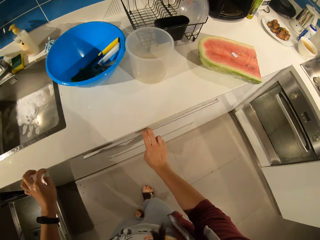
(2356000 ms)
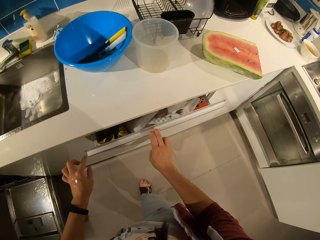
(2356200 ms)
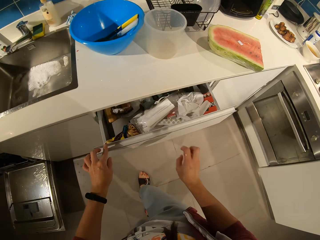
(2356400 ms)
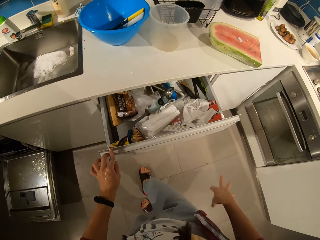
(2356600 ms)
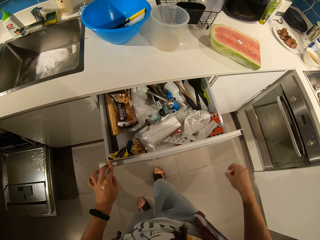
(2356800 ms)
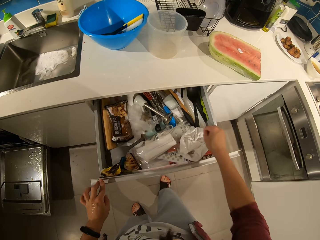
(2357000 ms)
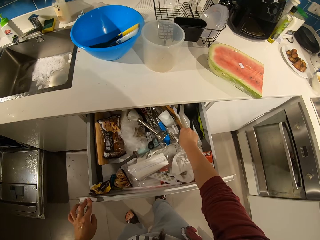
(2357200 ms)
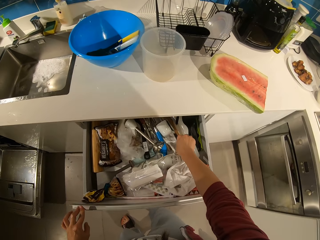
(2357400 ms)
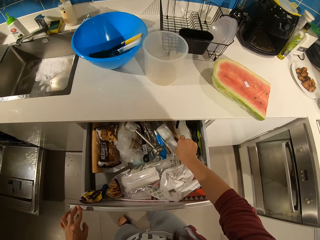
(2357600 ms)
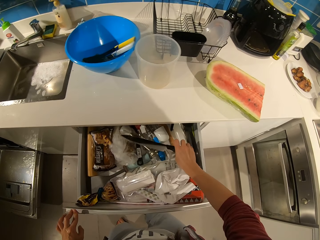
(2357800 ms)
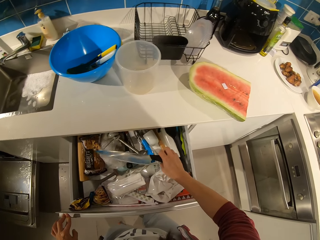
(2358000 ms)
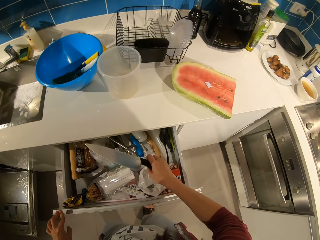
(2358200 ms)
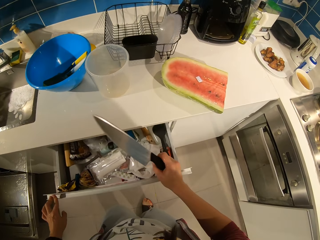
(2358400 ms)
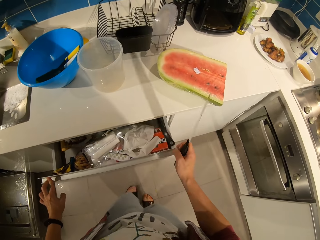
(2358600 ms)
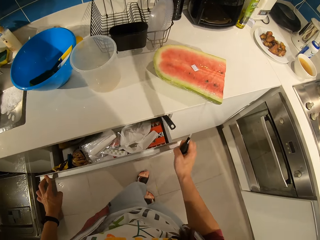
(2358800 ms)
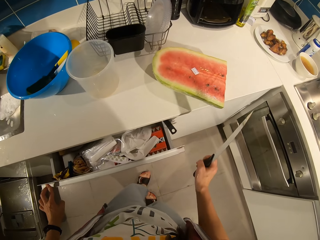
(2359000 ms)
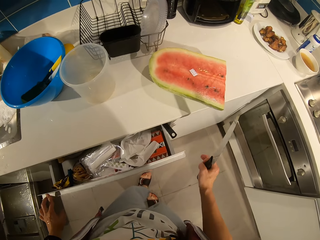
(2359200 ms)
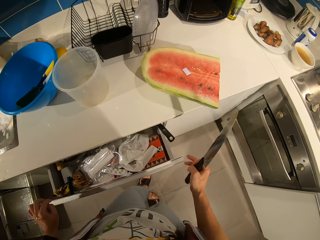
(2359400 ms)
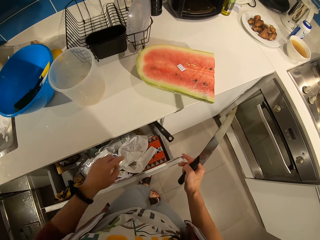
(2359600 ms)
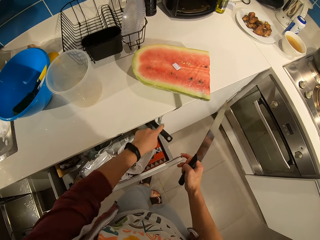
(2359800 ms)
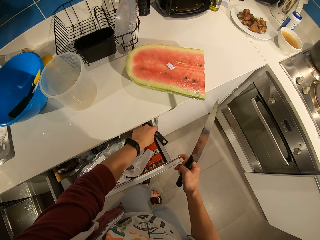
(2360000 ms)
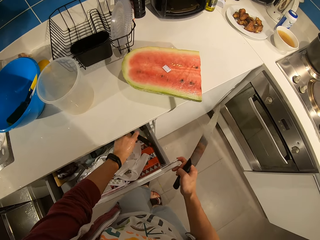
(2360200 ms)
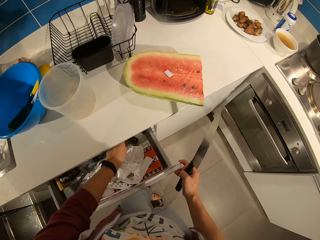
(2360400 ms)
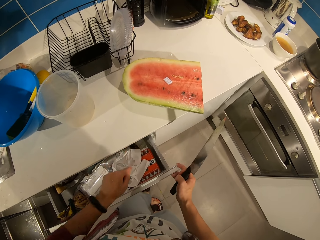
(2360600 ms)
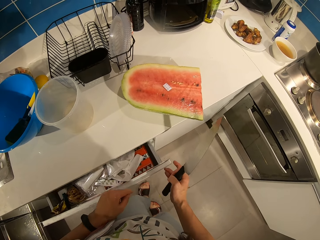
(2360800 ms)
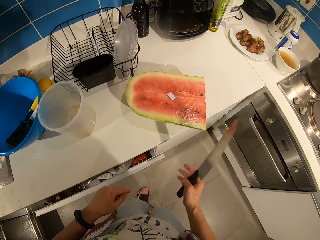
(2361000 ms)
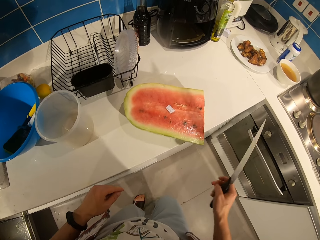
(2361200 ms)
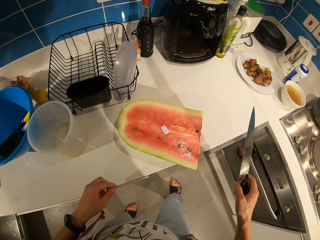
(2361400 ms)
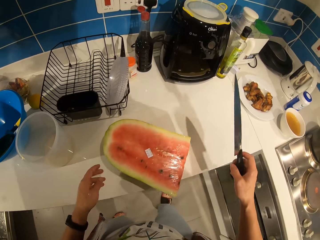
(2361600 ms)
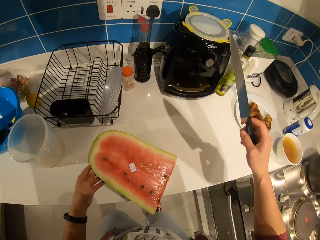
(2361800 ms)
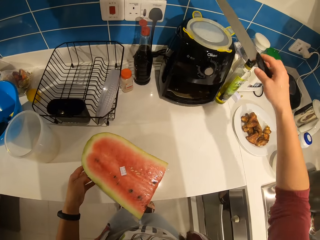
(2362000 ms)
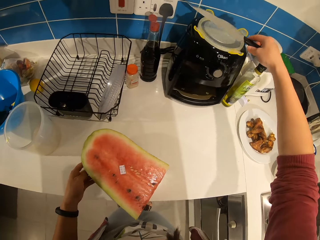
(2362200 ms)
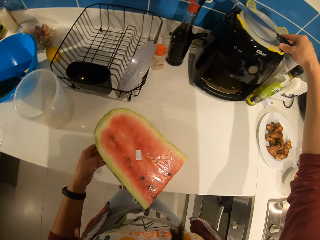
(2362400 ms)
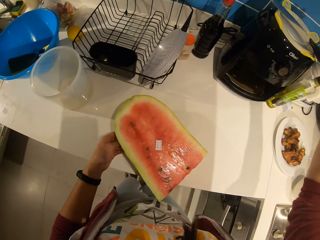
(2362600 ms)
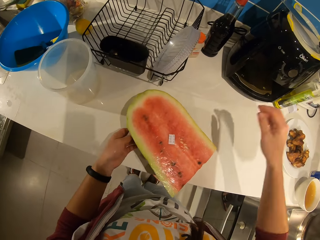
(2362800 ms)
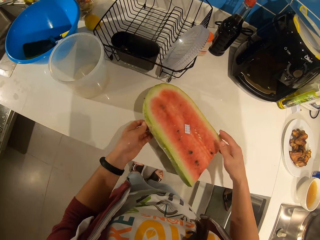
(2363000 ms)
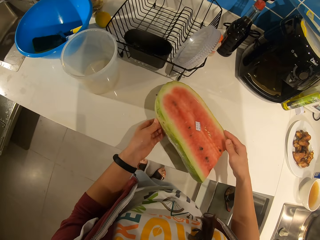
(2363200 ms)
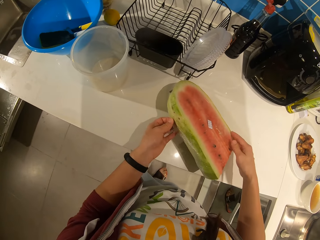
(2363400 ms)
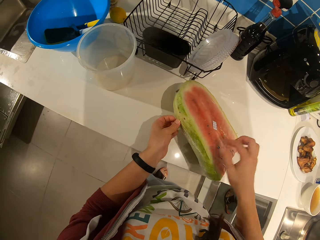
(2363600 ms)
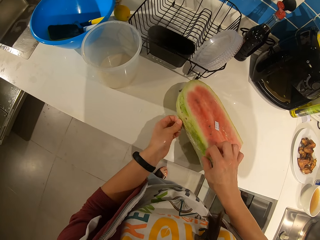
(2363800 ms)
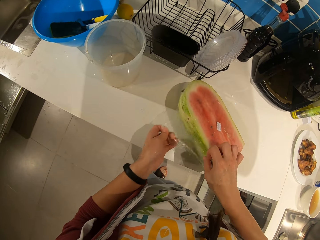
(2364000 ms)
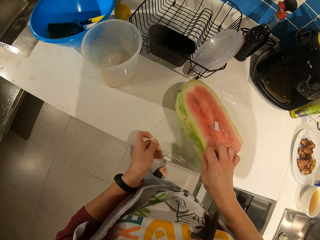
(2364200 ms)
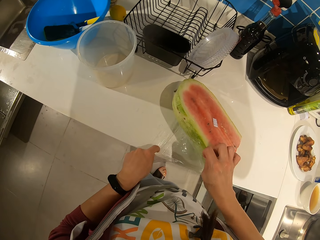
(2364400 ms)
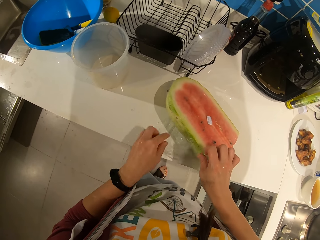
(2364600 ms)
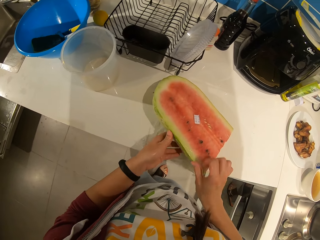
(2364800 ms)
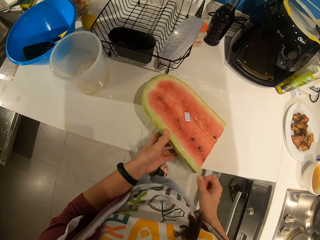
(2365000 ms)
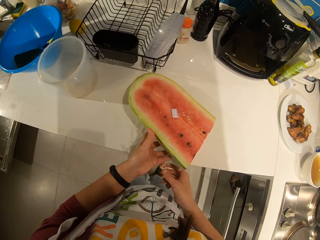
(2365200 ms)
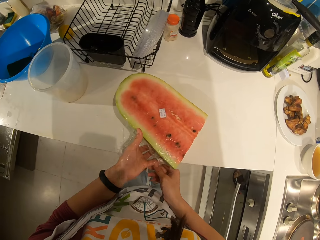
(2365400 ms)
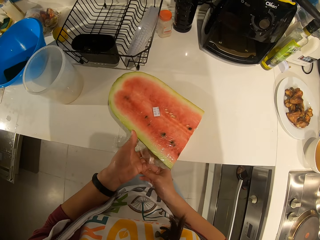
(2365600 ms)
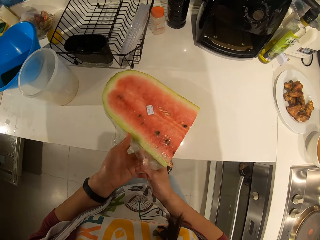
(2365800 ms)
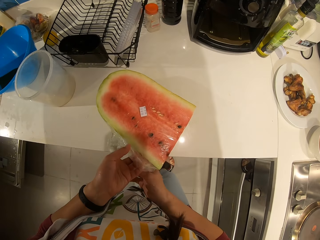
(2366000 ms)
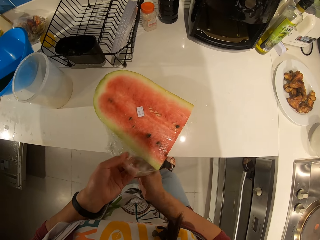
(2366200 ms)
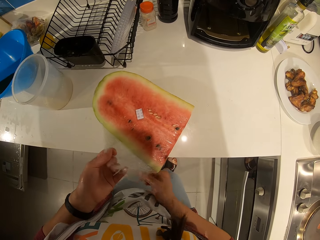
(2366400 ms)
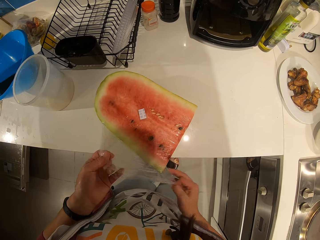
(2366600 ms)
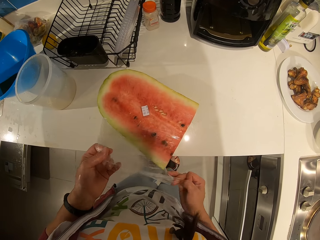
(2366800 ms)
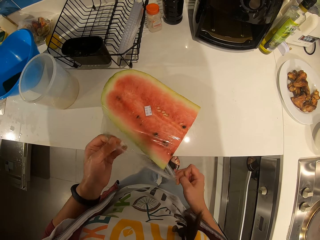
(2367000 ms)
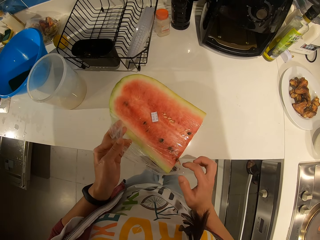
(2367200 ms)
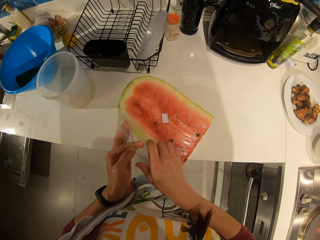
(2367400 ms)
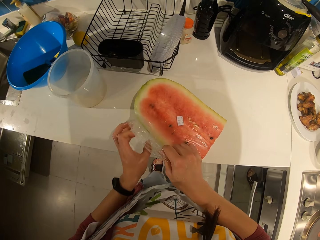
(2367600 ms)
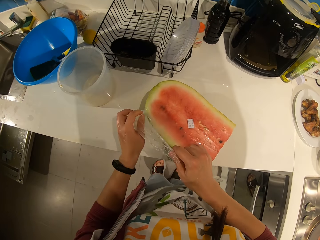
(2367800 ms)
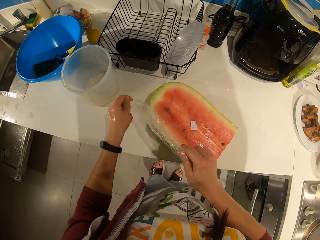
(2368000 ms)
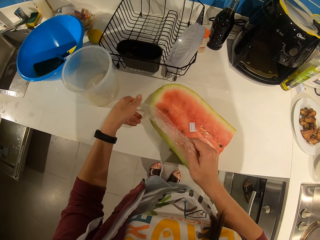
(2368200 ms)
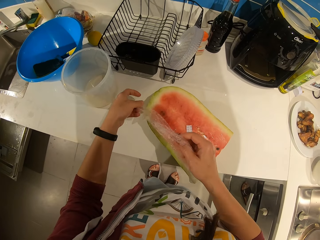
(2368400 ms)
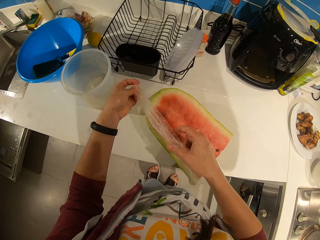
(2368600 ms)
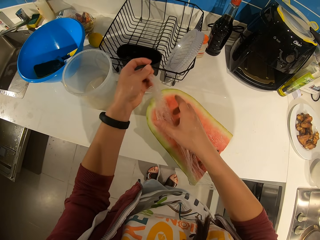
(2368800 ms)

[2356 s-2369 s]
The camera wearer opens a drawer in the cabinet. They pick out a knife in the drawer. They close the drawer. They drop the knife on the water heater. They remove the nylon on the watermelon.

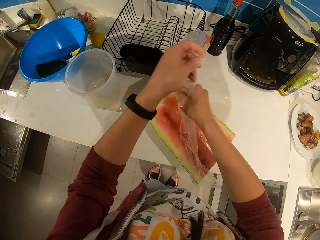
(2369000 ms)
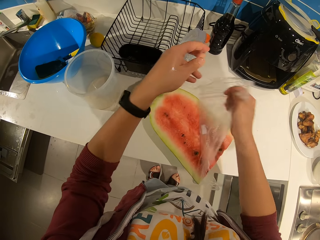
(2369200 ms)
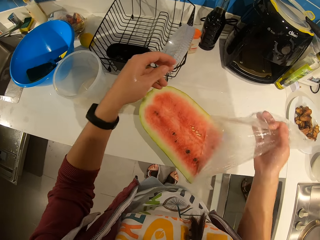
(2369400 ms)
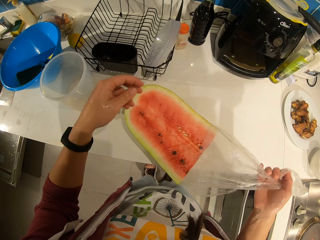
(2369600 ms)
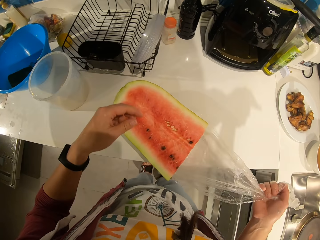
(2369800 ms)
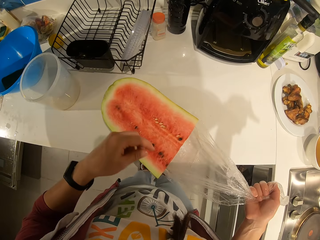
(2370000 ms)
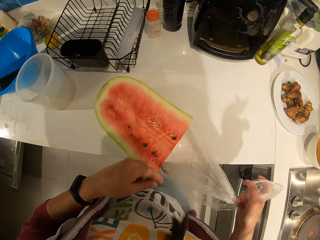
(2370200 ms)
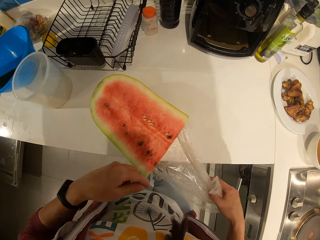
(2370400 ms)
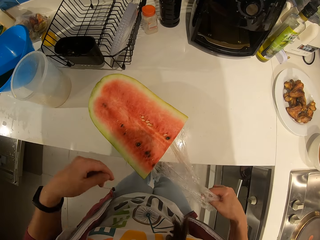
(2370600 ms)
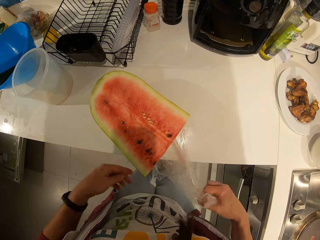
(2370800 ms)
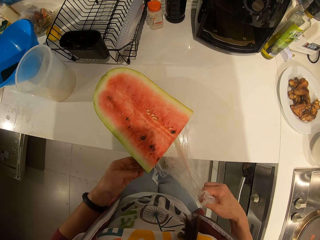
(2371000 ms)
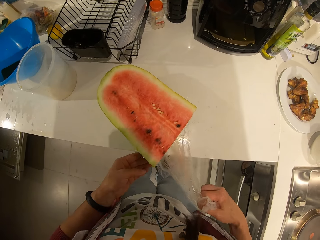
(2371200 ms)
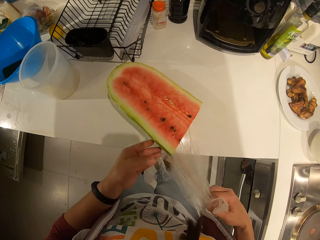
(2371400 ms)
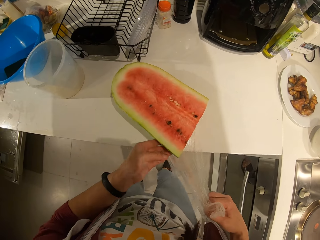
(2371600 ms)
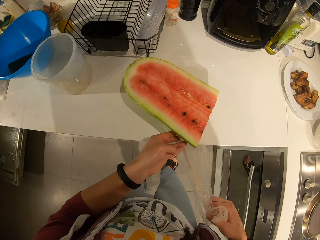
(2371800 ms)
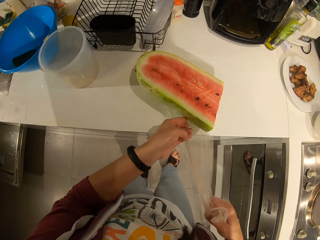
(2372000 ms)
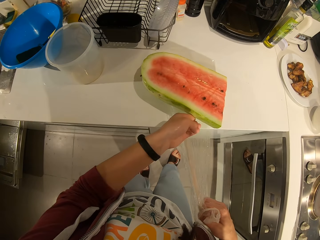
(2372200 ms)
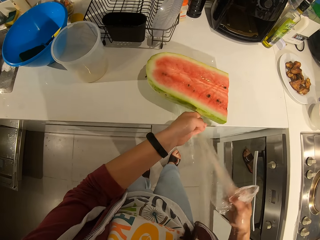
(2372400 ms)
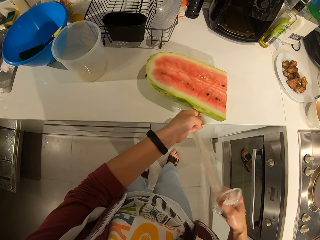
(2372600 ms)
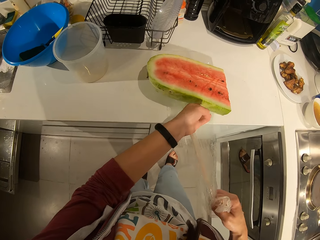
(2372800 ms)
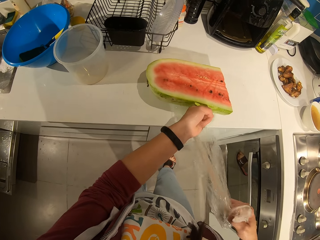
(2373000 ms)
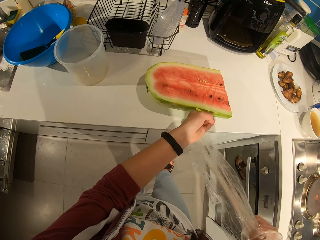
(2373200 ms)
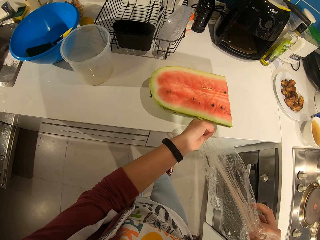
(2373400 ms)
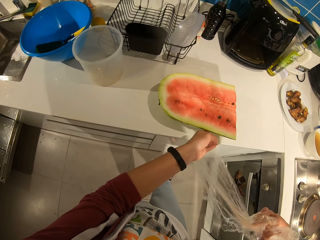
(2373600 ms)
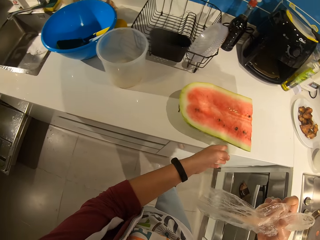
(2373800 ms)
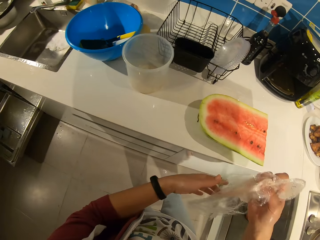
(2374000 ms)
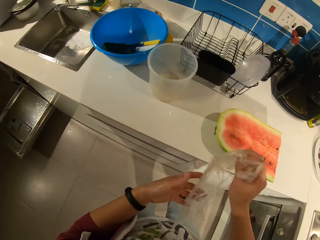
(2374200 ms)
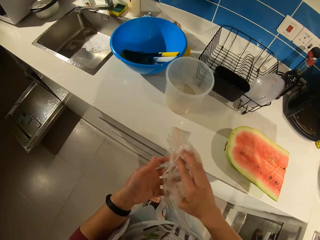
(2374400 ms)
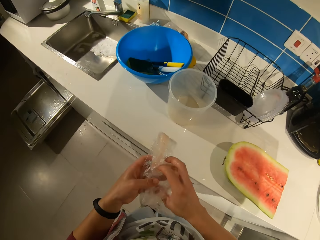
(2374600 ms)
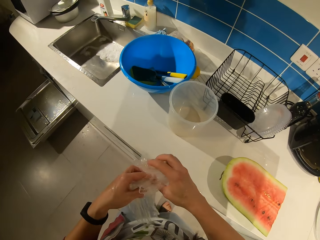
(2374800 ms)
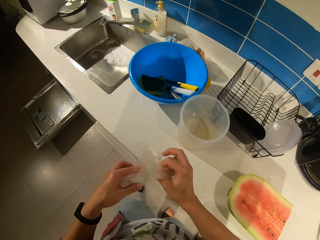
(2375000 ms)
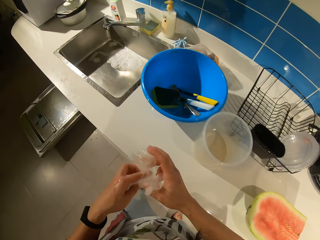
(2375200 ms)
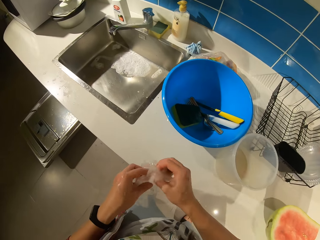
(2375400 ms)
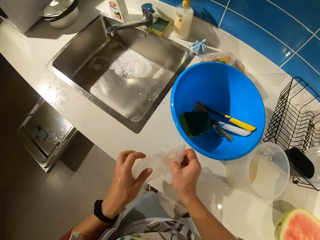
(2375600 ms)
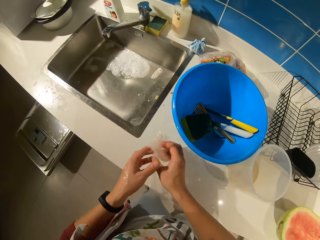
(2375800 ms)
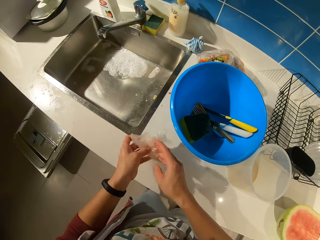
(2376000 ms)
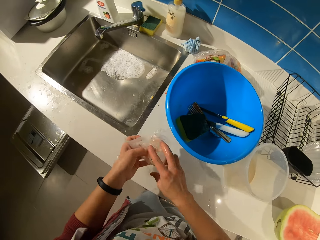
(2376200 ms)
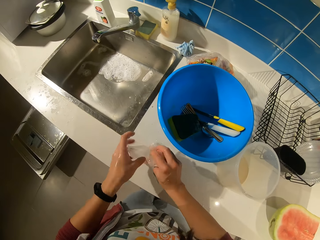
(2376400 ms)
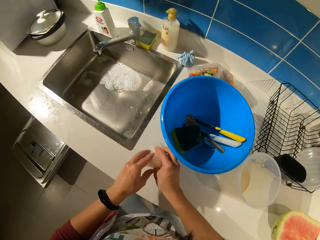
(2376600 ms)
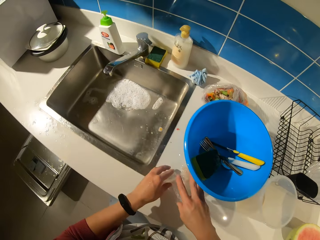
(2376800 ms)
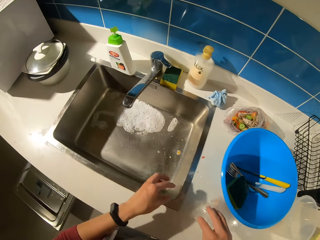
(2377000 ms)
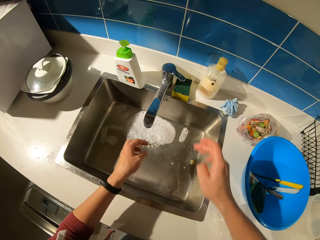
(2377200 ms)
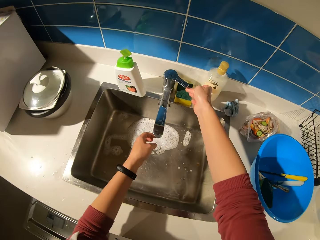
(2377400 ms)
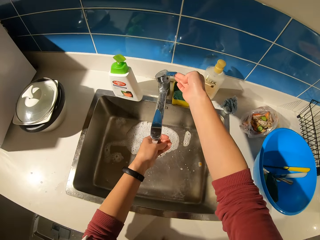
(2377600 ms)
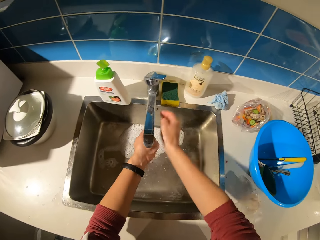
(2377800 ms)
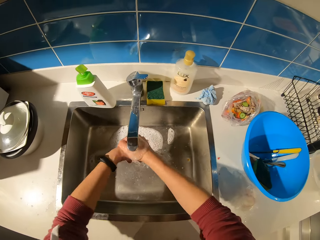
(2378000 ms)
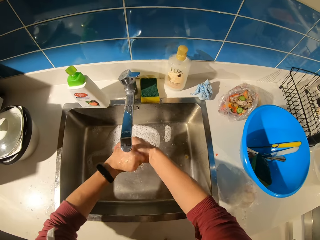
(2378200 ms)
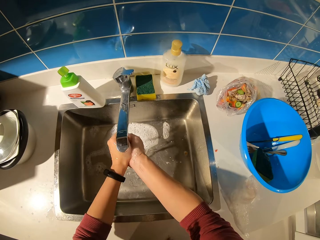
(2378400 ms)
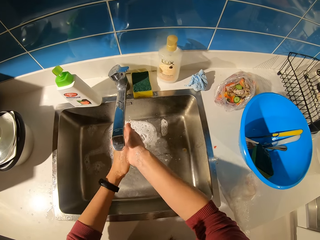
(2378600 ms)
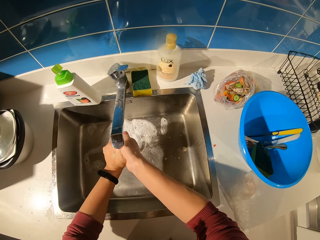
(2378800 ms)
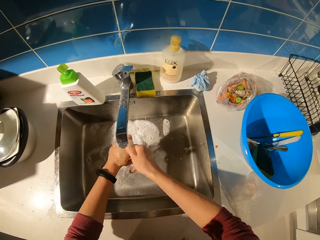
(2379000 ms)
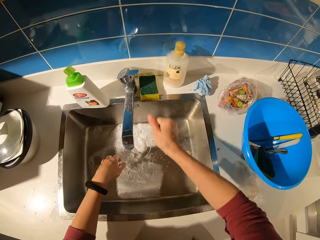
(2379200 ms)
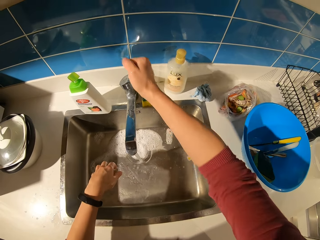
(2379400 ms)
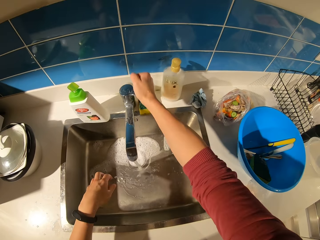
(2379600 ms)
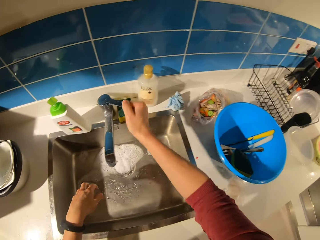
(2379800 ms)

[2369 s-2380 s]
The camera wearer carries a nylon paper. He squeezes the nylon. He drops the nylon on the table. He opens the knob. He rinses his hands with water in the sink.
